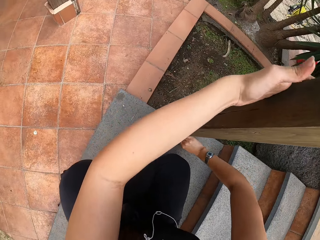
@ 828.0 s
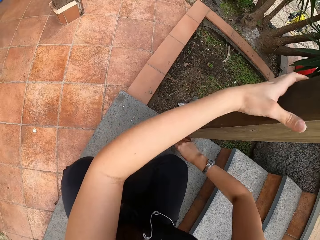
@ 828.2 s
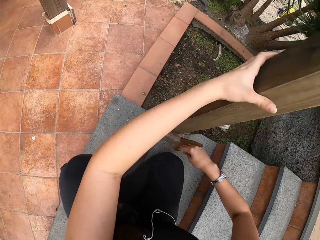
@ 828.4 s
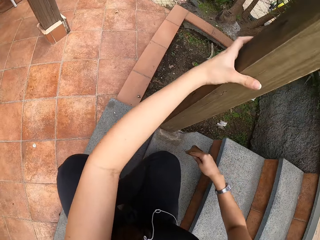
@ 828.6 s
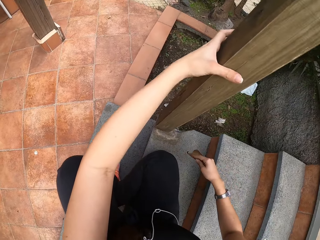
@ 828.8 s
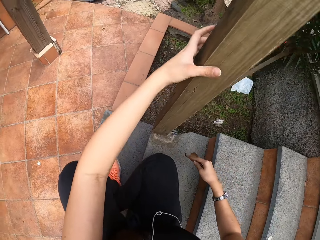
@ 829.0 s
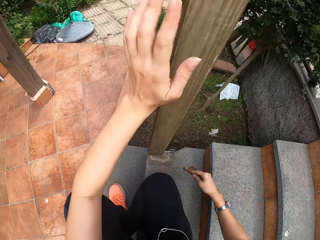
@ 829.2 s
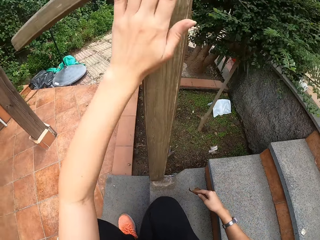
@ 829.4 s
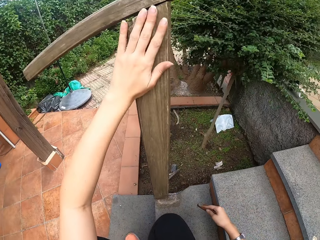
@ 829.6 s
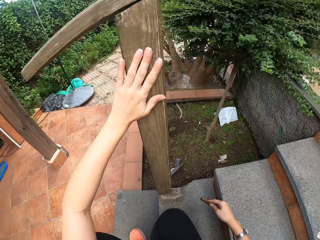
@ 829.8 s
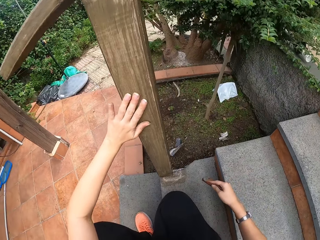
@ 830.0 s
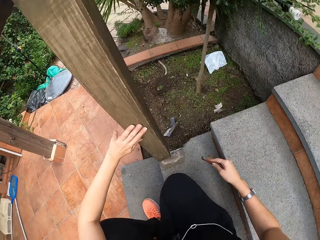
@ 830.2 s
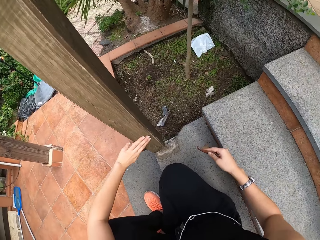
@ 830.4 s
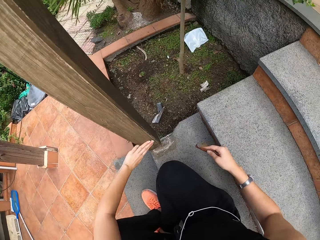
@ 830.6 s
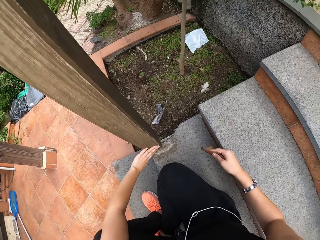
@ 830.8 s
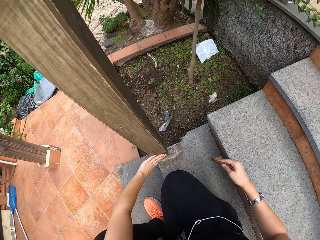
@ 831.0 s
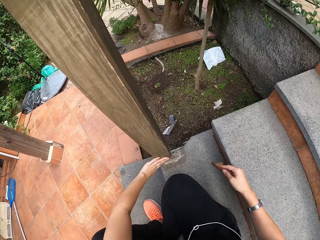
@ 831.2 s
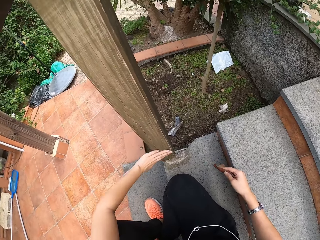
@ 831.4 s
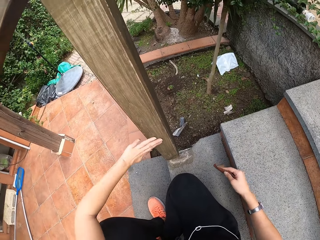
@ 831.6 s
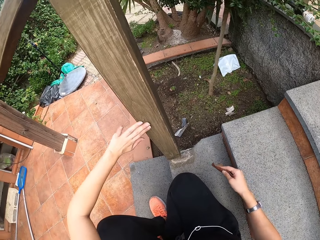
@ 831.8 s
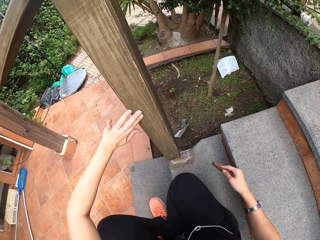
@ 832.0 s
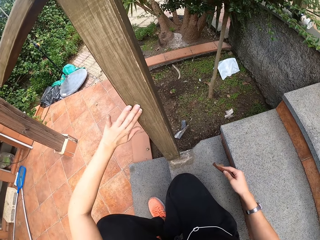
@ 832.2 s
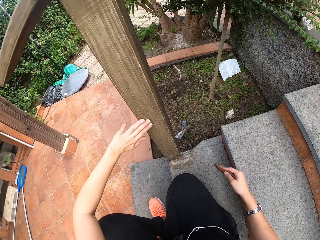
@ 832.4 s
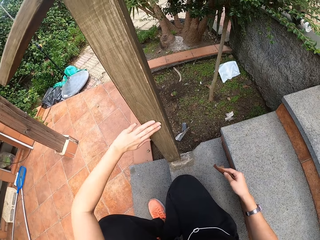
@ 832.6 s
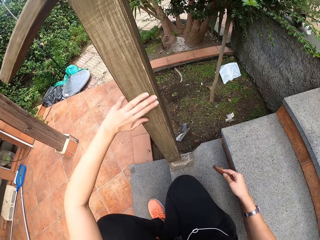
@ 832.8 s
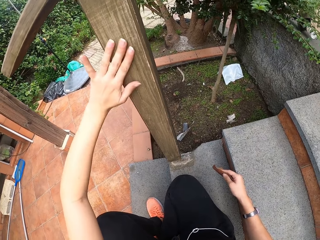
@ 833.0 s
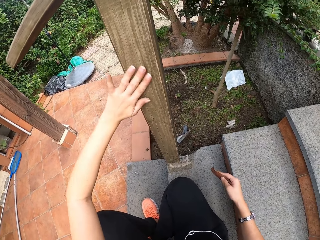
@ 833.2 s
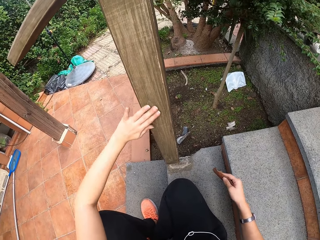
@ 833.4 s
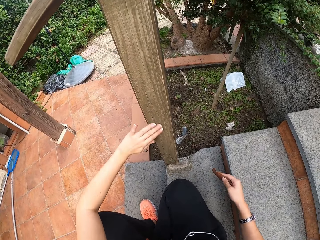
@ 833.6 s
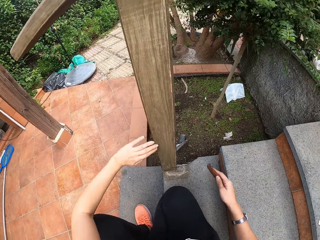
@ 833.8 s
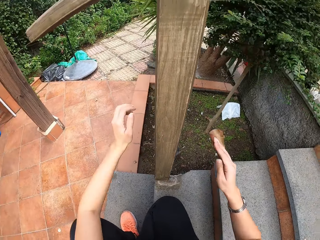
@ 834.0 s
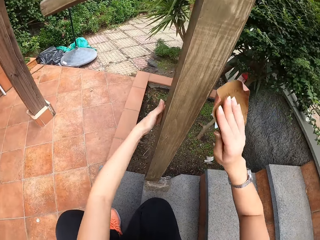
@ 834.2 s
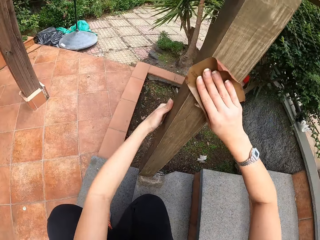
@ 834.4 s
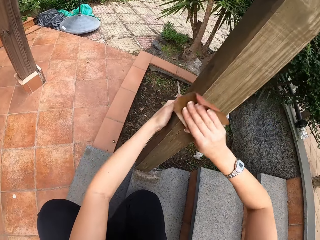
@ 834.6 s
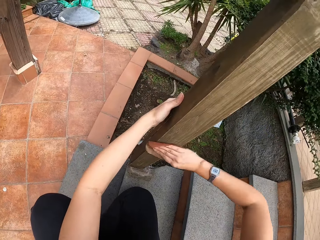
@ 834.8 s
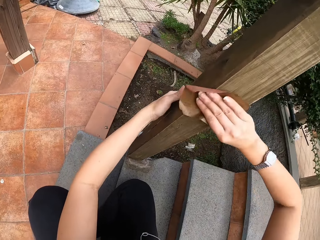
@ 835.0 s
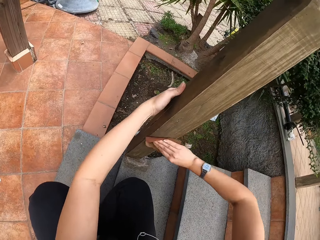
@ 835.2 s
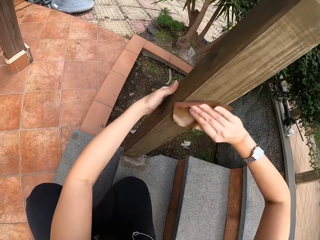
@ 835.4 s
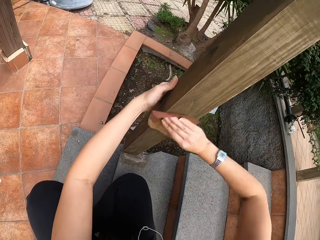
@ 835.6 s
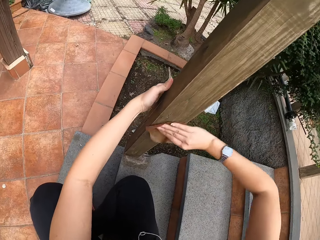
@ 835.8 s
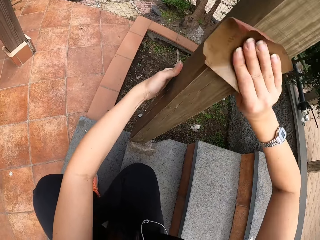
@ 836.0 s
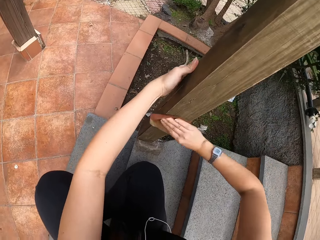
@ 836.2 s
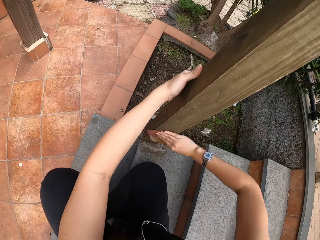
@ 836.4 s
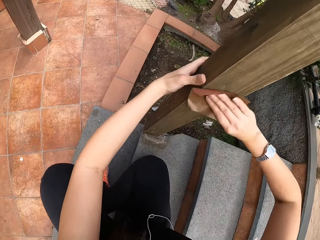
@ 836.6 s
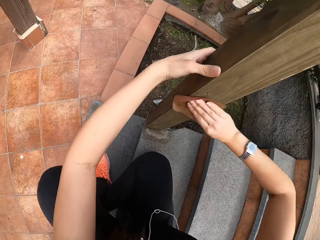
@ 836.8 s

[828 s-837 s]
The camera wearer touches the wooden rail with his left hand. He holds the wooden rail with his left hand. He smoothens the wooden rail with the sandpaper in his right hand.

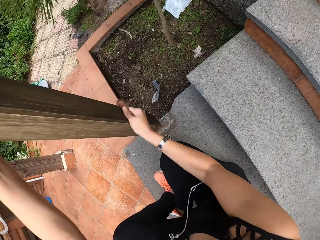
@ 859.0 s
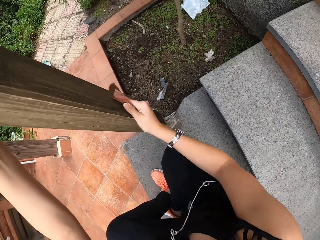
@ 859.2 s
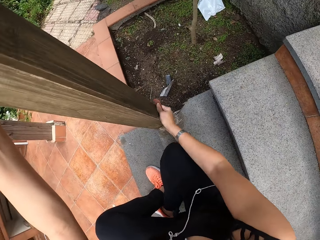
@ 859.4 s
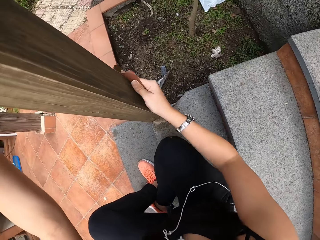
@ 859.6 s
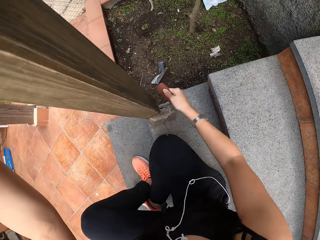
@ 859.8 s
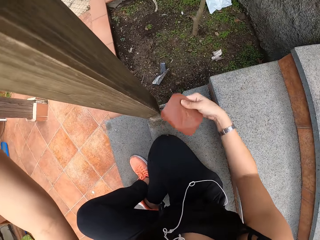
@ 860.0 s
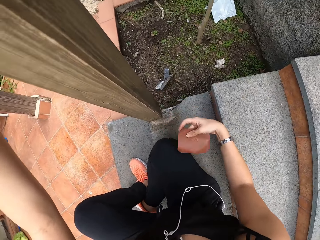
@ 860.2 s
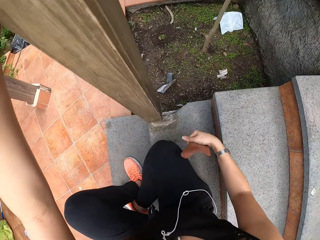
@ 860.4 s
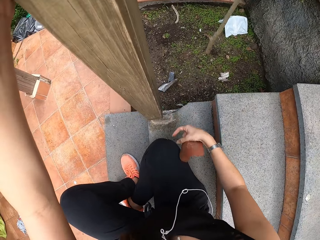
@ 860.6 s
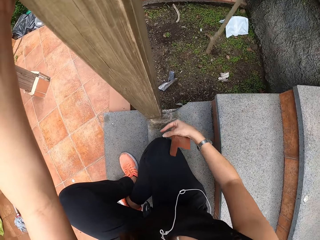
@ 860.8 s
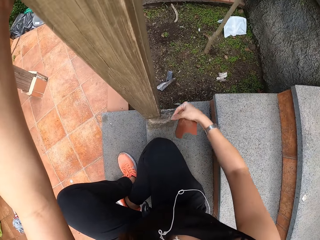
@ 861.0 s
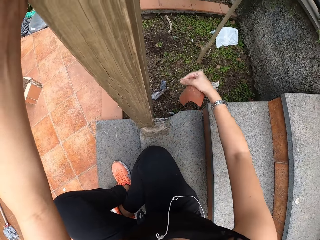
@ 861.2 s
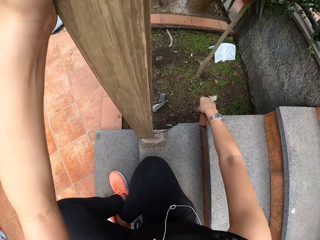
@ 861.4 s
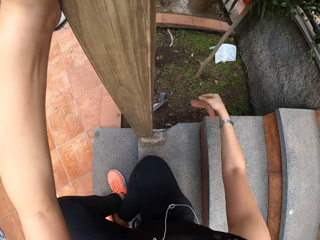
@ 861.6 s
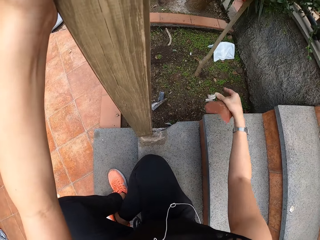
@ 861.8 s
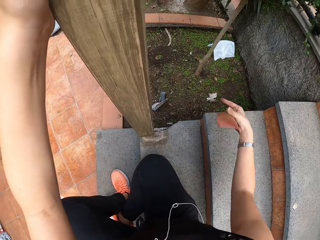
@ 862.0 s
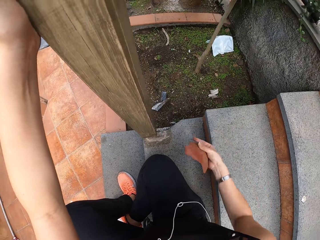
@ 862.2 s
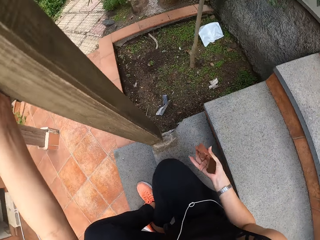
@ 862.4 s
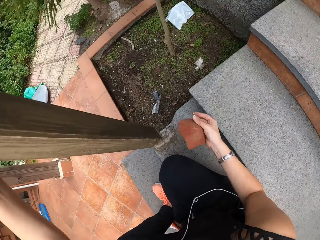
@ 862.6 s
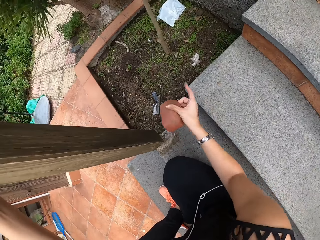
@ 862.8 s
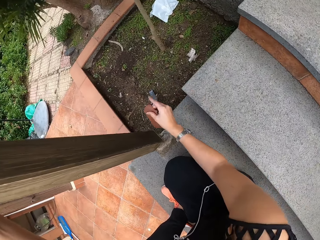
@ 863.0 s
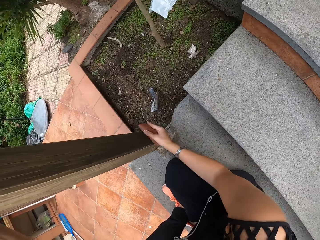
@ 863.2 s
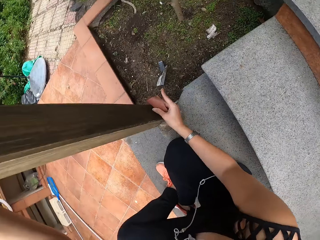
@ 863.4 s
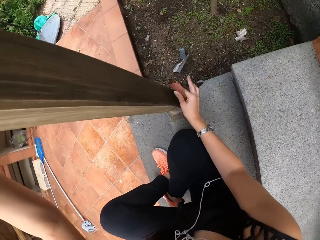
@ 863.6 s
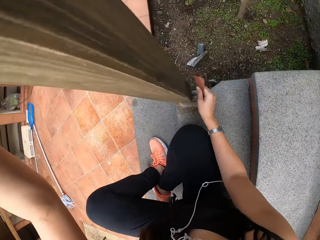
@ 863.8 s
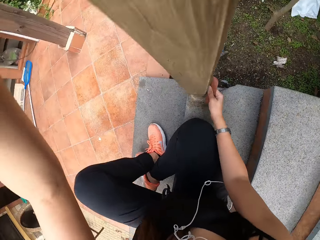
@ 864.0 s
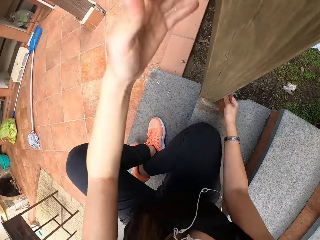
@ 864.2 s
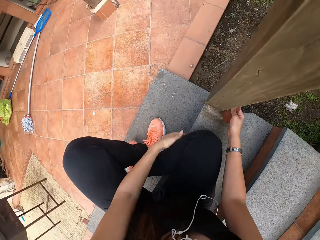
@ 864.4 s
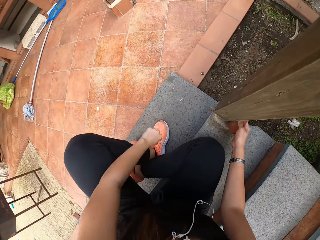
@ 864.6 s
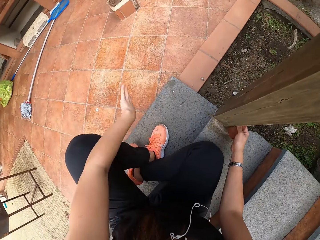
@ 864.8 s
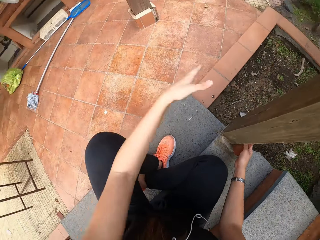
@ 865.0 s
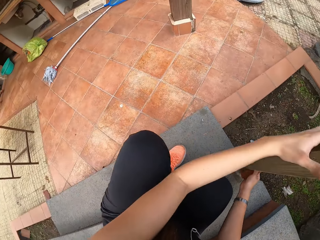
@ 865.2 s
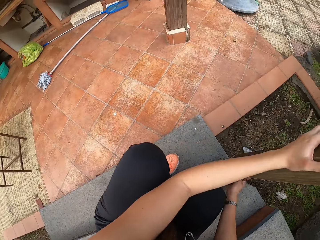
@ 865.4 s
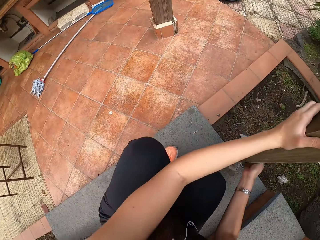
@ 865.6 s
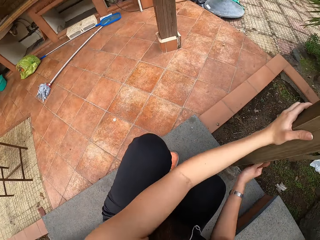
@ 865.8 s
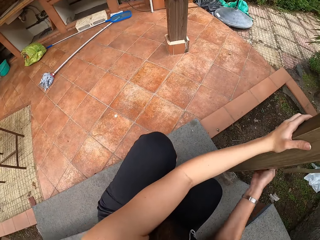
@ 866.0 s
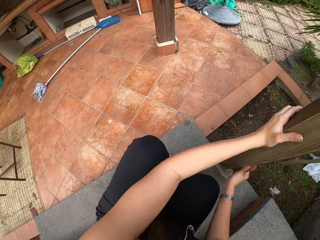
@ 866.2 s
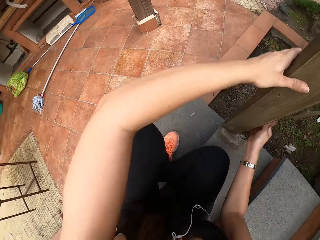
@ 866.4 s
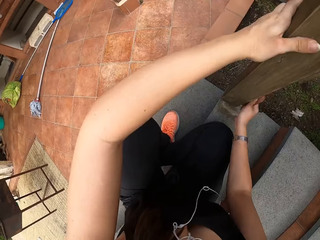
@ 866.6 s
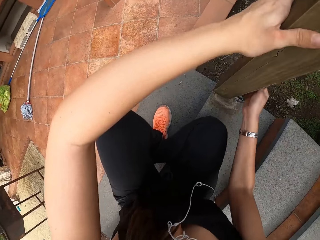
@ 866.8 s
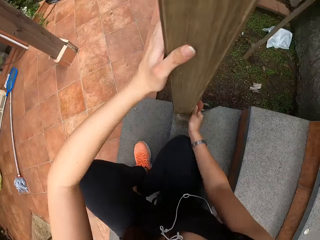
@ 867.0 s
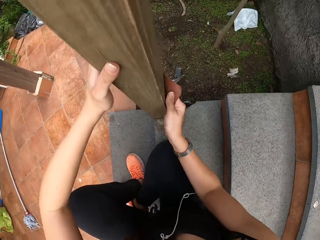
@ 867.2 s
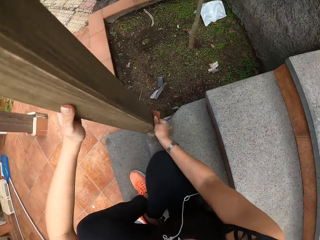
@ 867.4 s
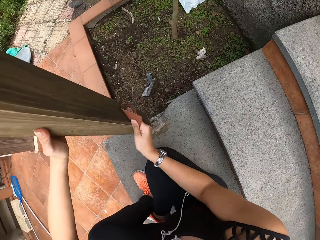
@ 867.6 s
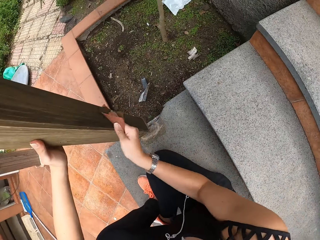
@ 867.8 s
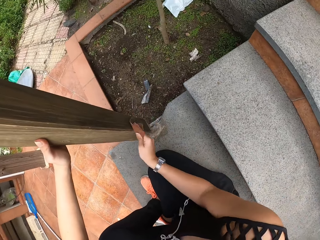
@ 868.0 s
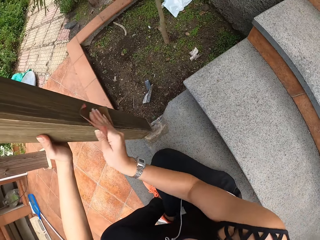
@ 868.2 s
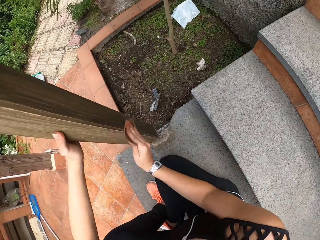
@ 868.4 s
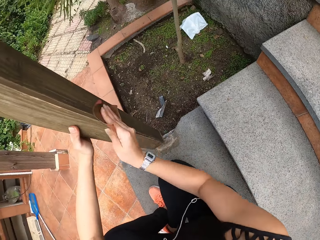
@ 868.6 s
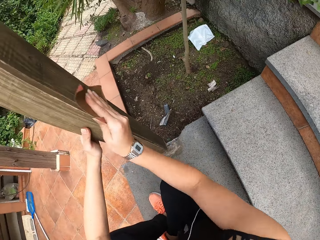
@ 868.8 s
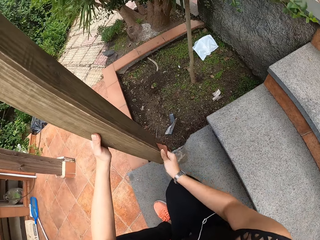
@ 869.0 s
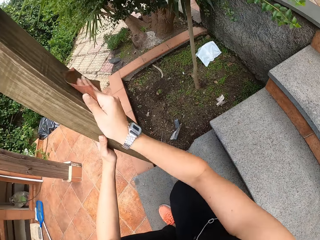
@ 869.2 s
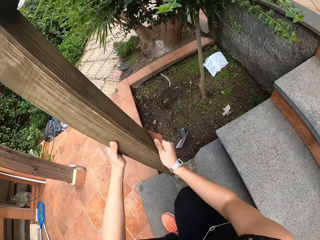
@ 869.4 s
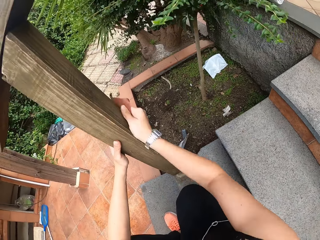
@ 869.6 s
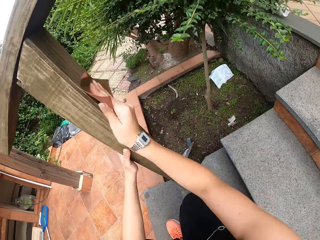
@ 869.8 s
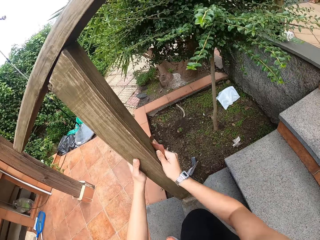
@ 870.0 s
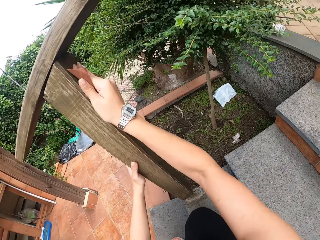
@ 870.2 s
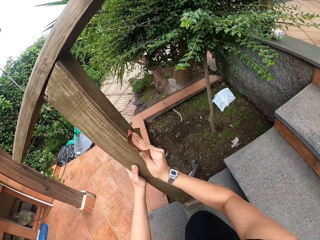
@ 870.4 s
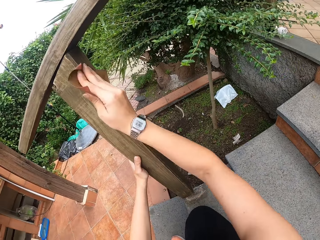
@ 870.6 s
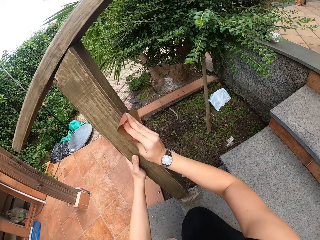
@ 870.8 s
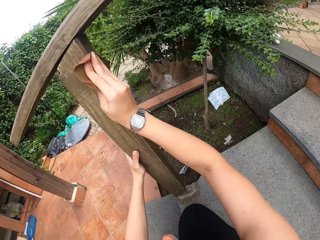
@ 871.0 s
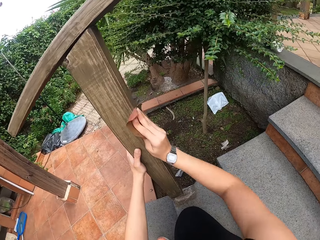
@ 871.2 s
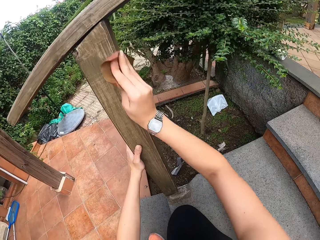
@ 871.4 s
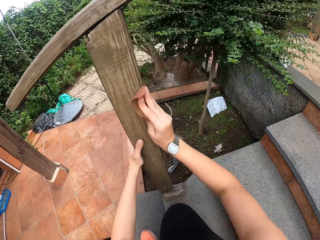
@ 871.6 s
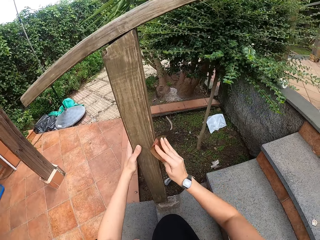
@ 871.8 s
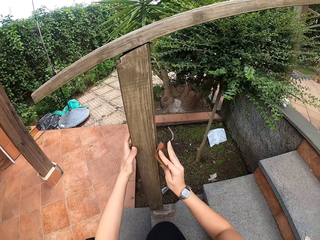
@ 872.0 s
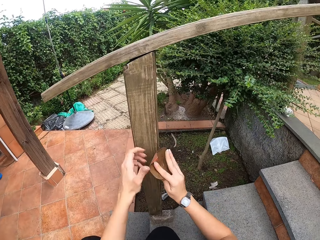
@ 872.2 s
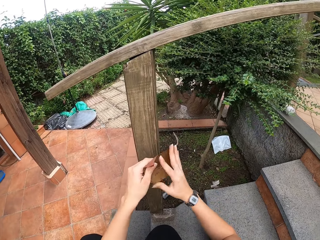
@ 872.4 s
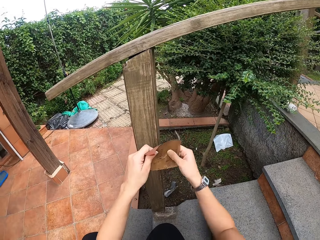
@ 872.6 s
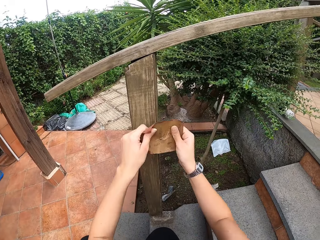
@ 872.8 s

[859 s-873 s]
The camera wearer removes dirt on his leg with his right hand. He holds the sandpaper in his right hand against the wooden rail. He places the sandpaper on the wooden rail. He dusts his trouser with his left hand. He moves the hand. He holds the wooden rail with his left hand. He smoothens the wooden rail with the sandpaper in his right hand.
